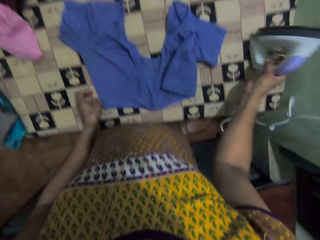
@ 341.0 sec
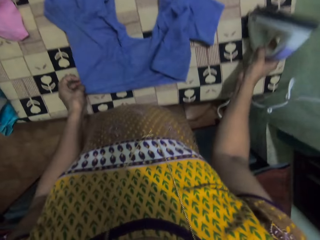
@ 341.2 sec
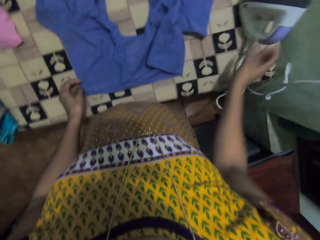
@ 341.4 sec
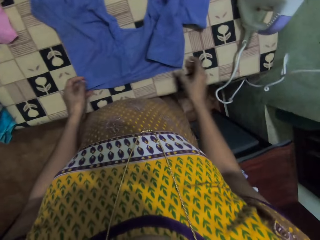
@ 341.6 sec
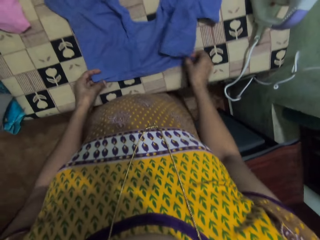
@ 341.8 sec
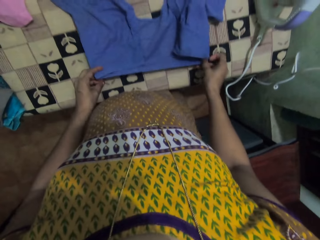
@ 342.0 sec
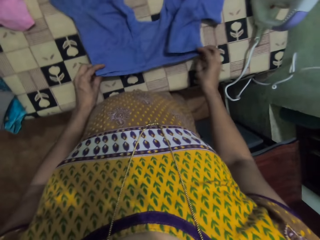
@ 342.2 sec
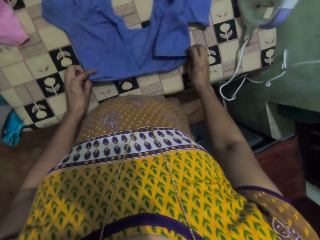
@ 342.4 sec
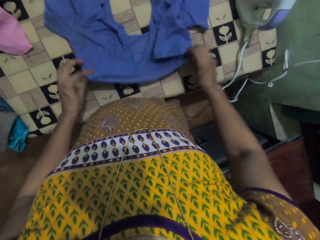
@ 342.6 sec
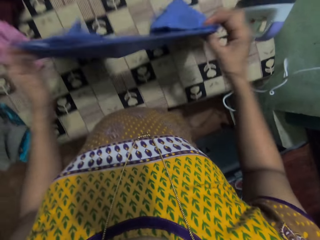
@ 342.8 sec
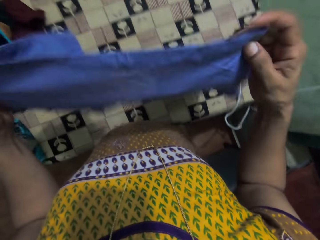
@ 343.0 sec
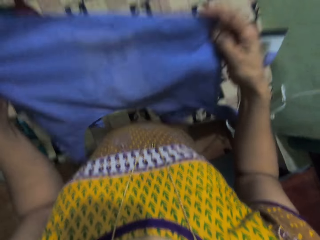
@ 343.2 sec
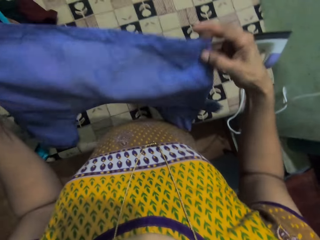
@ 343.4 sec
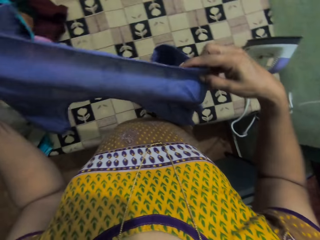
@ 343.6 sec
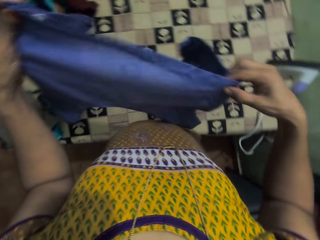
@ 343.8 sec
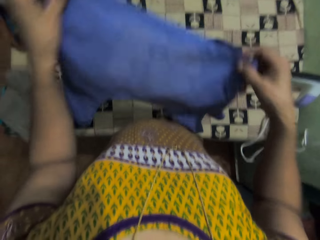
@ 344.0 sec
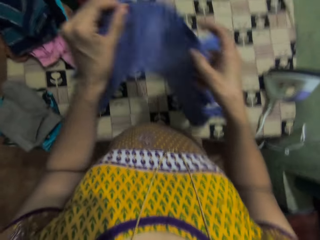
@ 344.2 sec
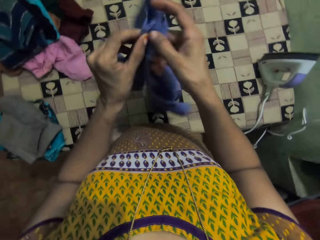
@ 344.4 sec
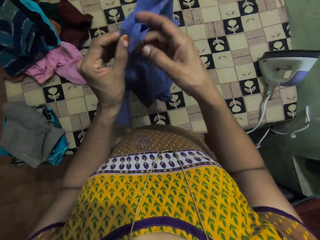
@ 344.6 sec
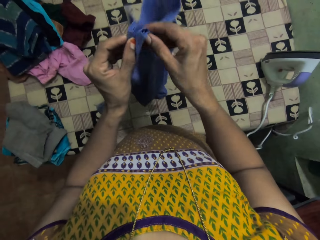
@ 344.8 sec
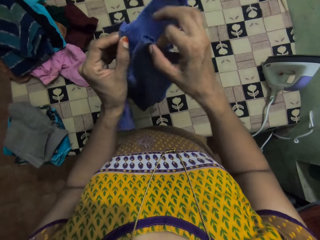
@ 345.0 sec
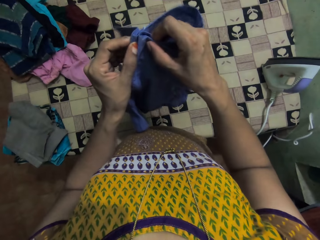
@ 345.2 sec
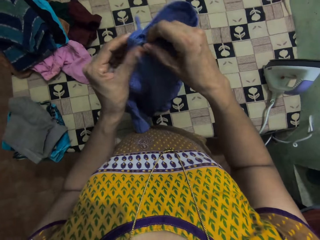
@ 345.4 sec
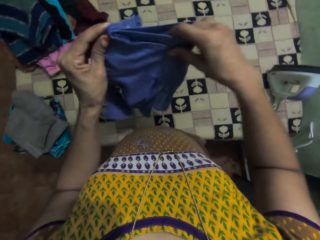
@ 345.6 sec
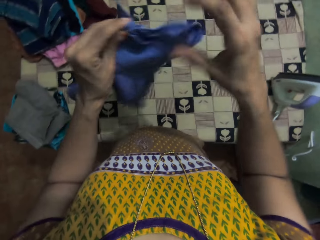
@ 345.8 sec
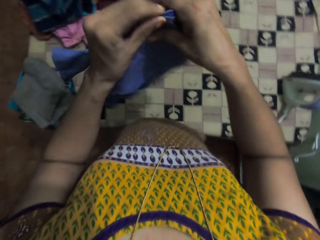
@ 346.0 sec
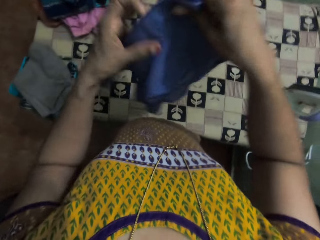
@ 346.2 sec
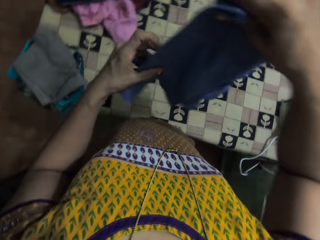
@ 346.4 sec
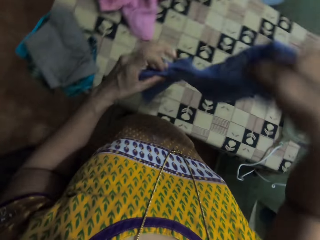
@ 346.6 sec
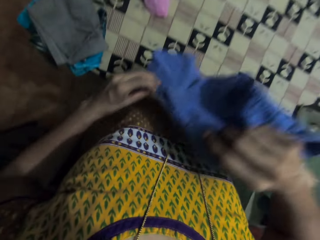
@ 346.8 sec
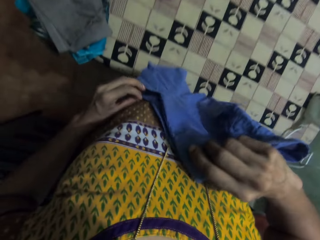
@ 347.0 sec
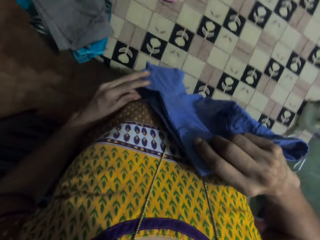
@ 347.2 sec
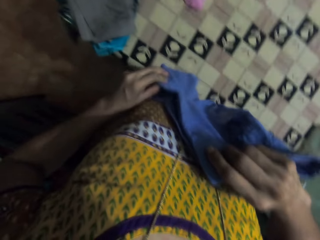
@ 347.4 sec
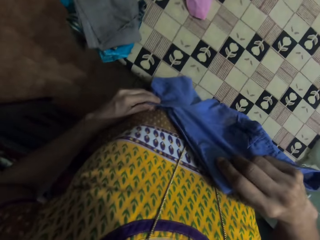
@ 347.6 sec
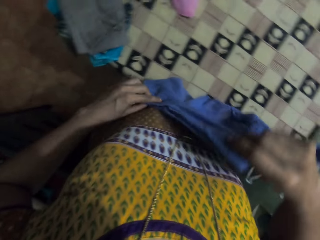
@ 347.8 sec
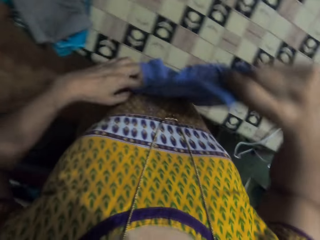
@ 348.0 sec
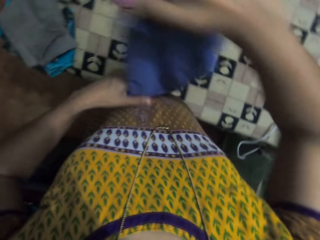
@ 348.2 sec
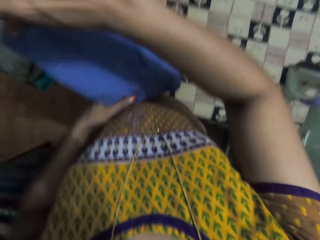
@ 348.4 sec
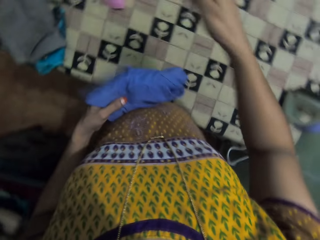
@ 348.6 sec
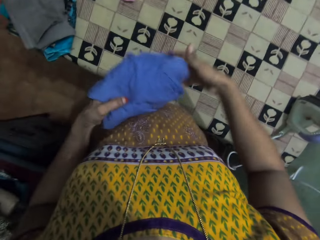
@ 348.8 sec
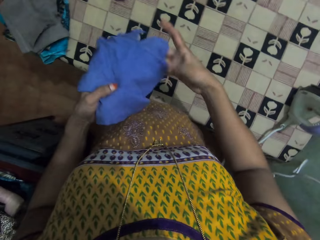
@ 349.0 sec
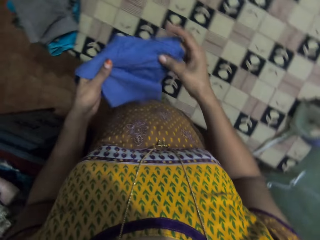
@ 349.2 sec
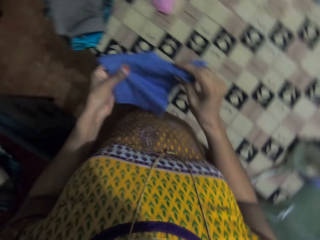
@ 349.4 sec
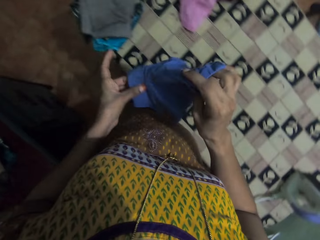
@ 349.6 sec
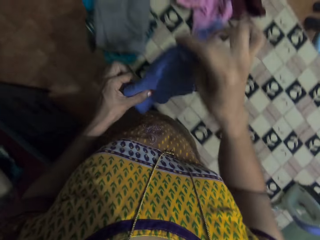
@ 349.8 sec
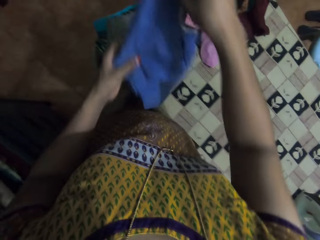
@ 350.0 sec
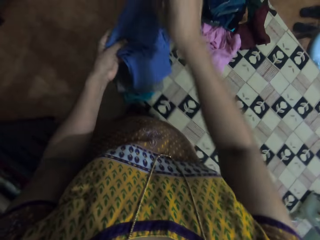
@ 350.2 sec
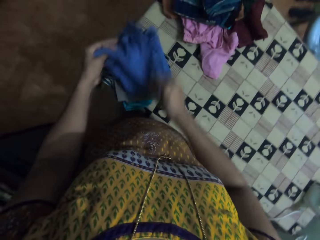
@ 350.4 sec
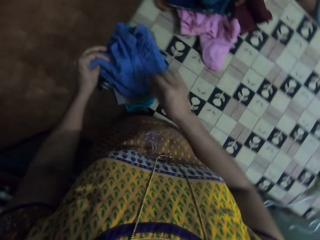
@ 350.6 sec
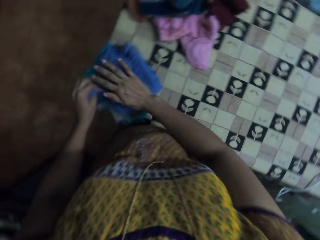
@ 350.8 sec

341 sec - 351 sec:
The camera wearer places the iron down. They hold the blouse. They lift the blouse. They fold the blouse. They drop the blouse.

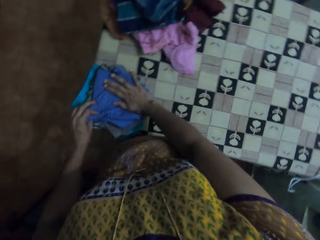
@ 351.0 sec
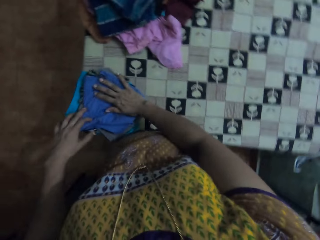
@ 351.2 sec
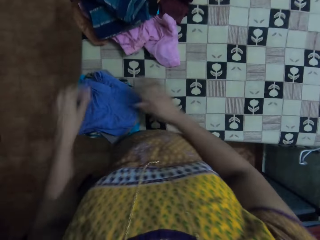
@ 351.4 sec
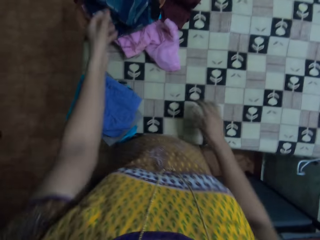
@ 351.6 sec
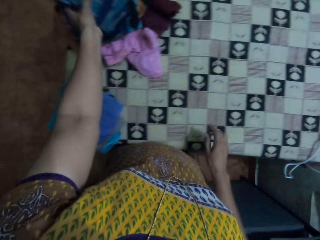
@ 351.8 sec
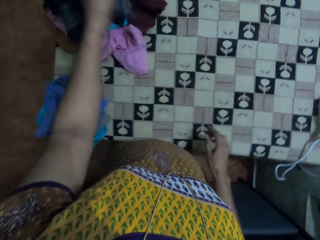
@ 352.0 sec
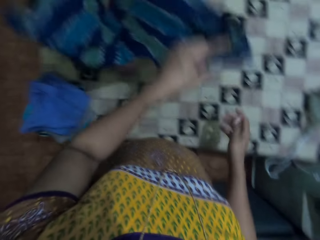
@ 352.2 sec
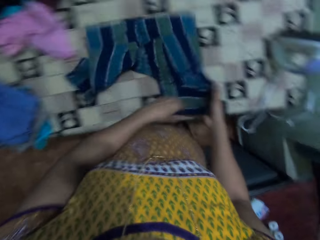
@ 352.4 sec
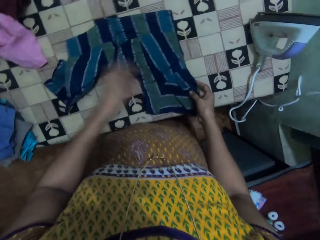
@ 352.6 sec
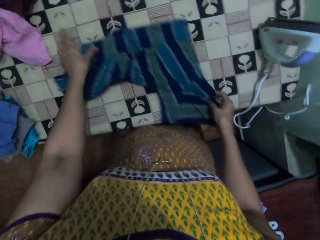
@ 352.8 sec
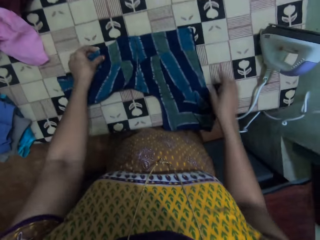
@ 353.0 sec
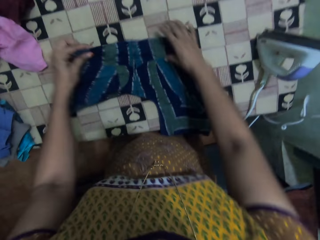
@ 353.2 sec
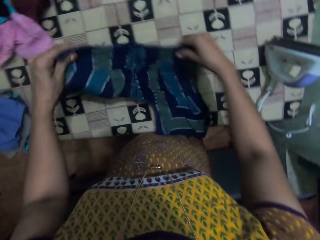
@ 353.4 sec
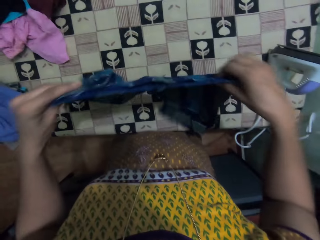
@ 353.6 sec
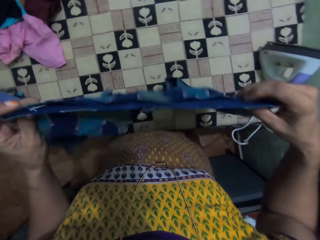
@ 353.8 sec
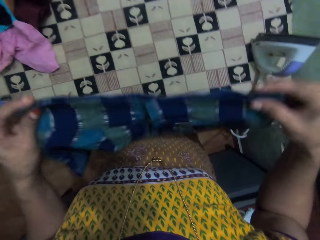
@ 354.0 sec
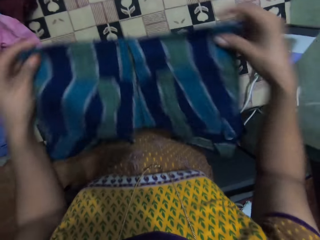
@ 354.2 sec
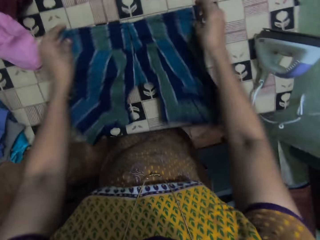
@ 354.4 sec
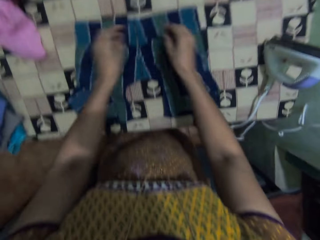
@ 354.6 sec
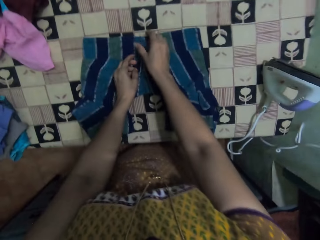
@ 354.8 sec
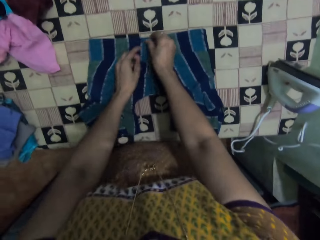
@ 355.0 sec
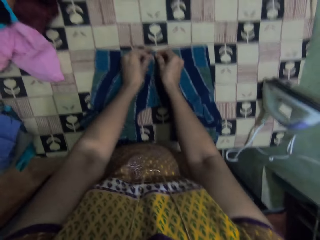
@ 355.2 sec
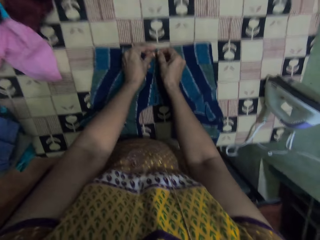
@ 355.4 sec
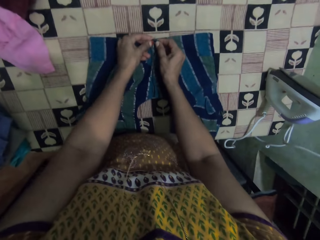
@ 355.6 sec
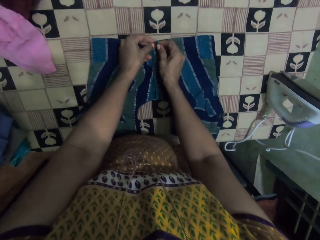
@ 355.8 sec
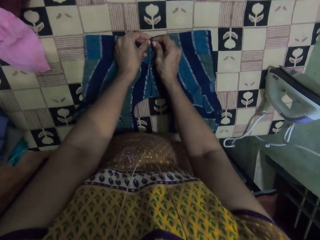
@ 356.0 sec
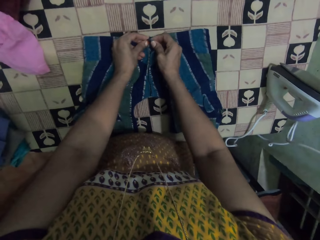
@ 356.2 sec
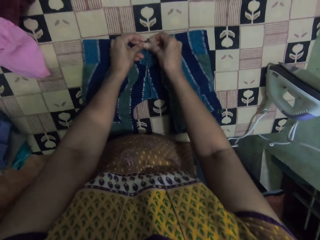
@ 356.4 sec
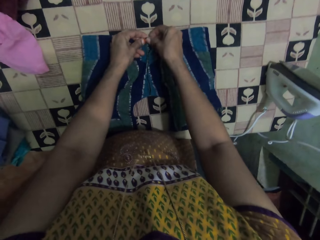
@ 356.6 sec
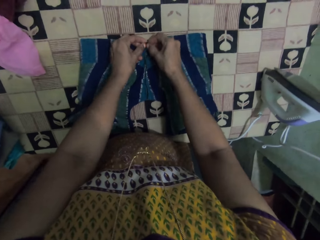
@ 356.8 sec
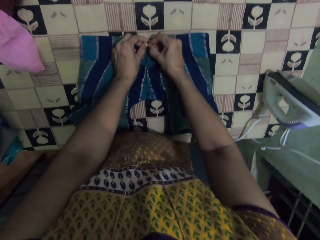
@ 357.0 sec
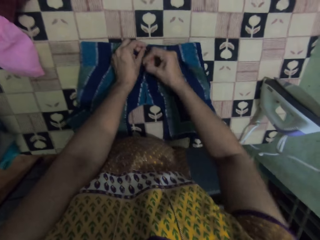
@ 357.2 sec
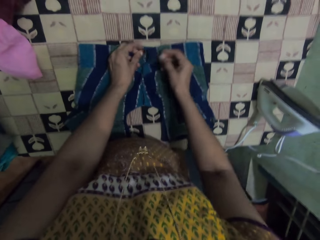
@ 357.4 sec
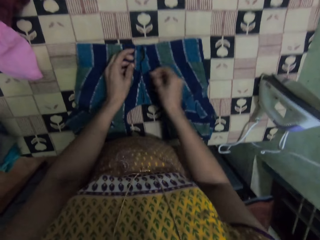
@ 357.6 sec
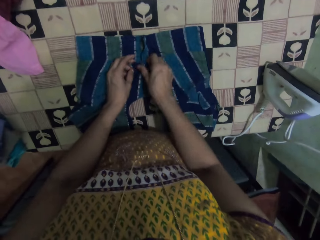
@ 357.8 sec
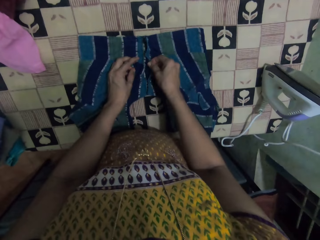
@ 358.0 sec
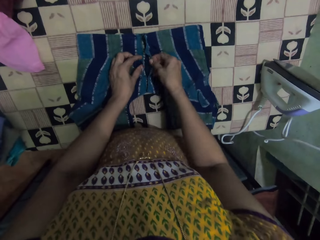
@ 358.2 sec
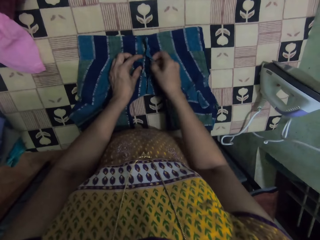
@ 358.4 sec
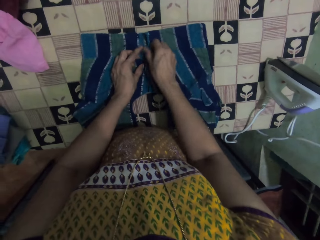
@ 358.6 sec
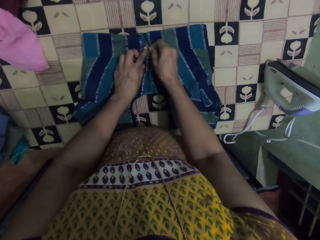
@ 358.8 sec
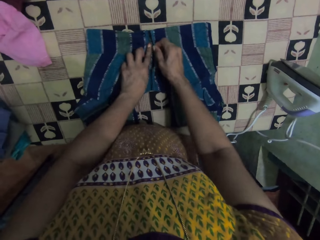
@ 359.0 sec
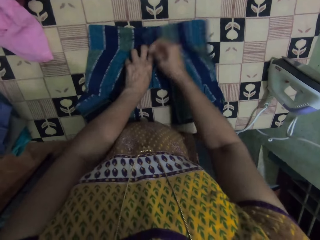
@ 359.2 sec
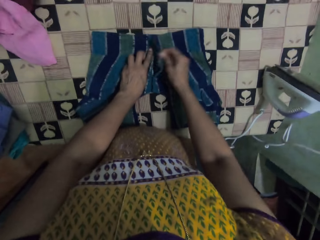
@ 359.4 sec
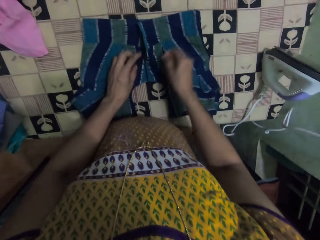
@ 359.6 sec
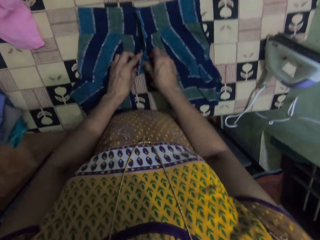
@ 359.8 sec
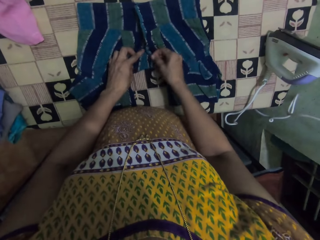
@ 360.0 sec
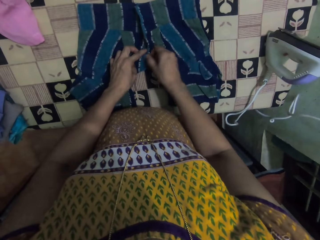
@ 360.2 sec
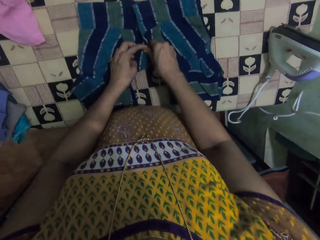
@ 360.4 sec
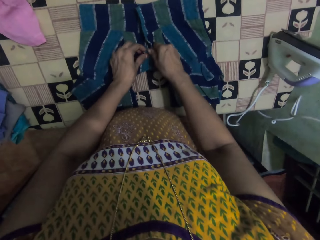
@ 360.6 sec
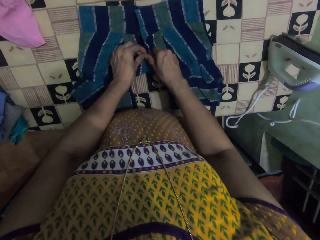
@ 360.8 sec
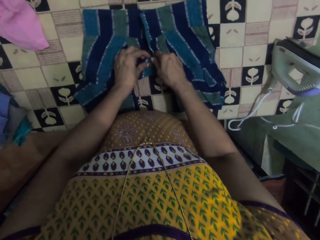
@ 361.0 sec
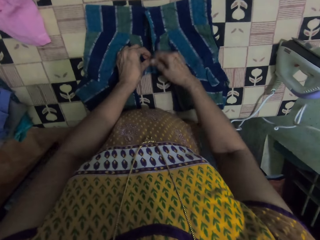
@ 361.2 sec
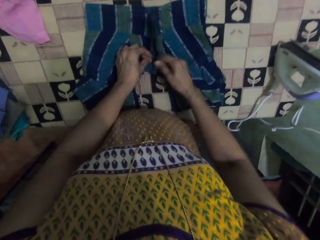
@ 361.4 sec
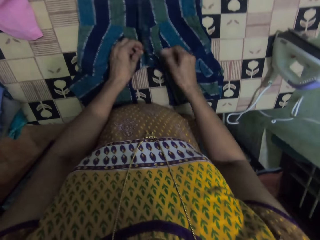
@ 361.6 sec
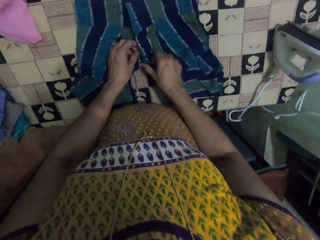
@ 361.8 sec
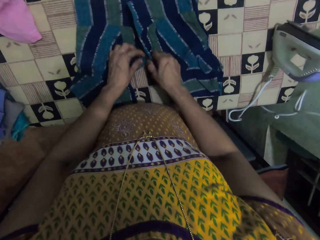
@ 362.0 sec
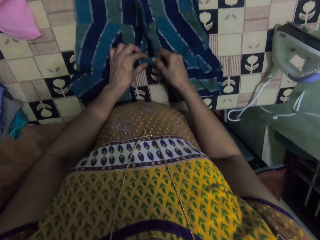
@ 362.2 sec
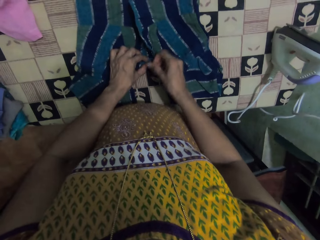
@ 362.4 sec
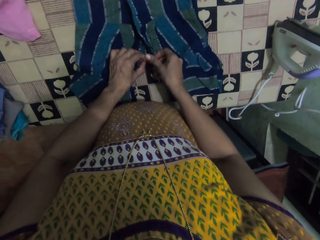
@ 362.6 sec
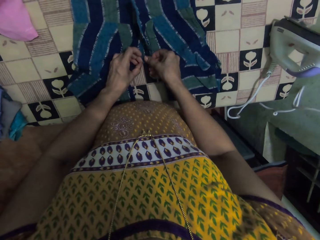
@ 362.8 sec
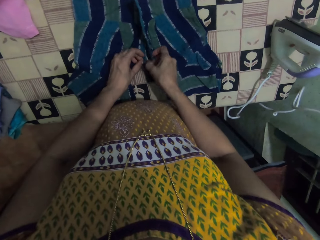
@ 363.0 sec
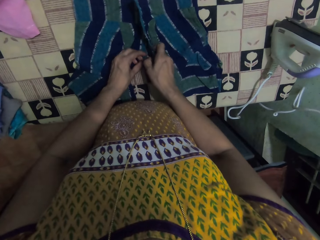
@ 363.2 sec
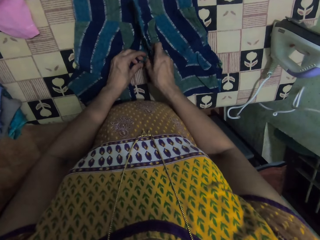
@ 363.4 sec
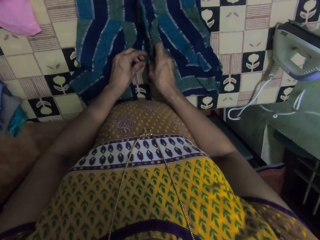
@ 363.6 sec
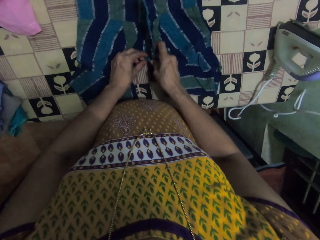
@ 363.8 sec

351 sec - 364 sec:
The camera wearer takes another cloth or blouse. They drop the blouse and lift the blouse. They straighten the cloth on the table. They drop the blouse. They unbutton the blouse.
